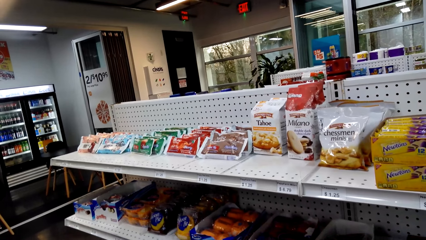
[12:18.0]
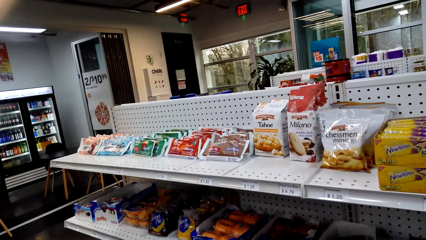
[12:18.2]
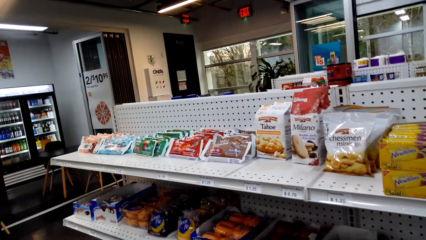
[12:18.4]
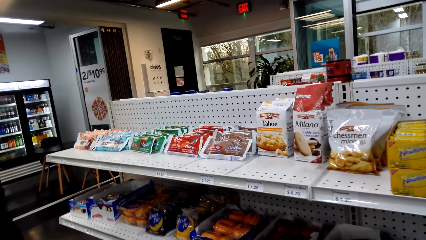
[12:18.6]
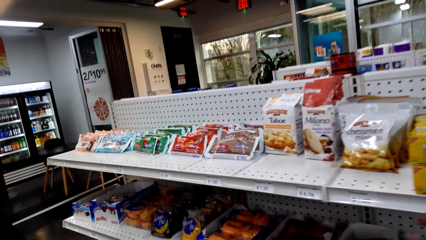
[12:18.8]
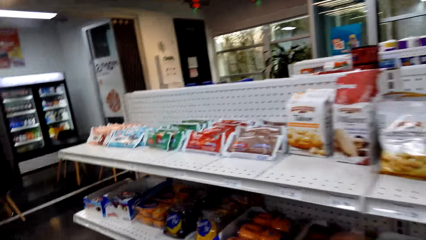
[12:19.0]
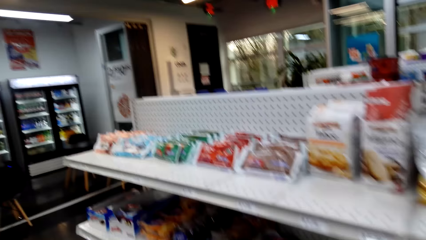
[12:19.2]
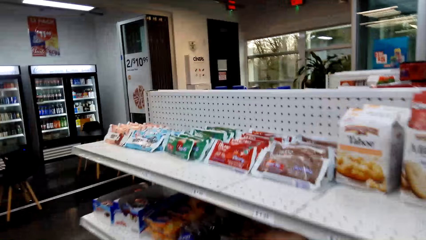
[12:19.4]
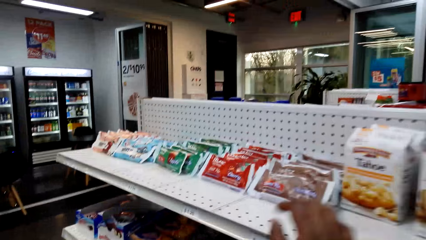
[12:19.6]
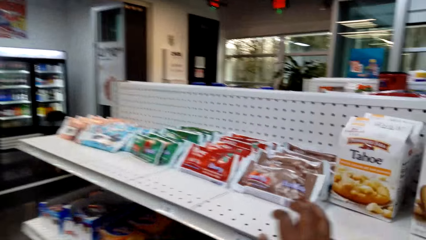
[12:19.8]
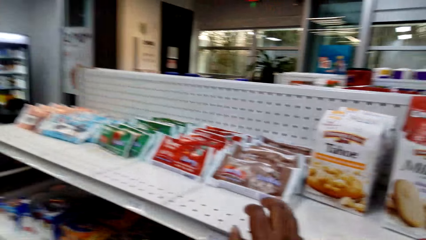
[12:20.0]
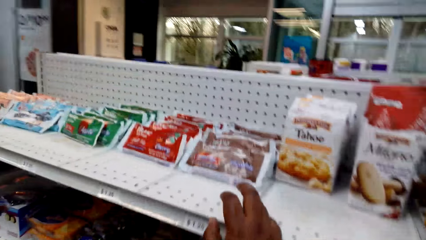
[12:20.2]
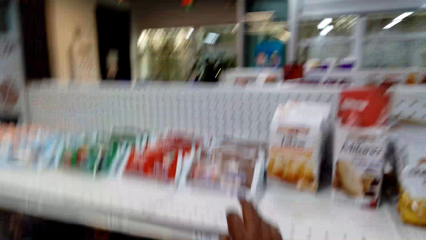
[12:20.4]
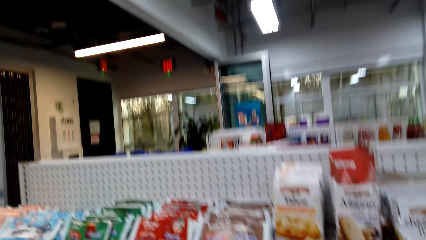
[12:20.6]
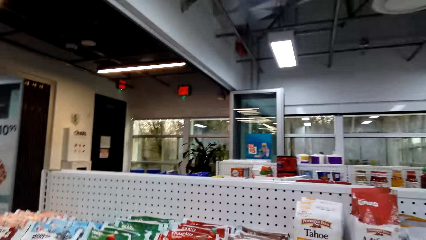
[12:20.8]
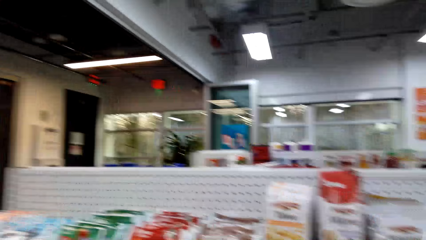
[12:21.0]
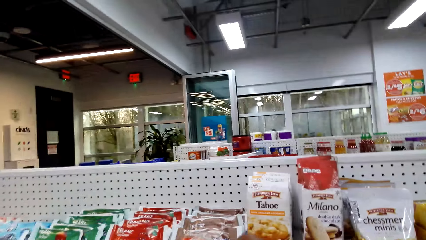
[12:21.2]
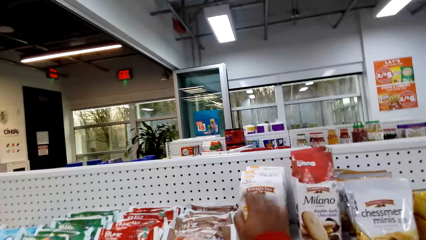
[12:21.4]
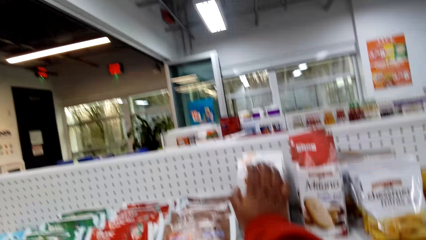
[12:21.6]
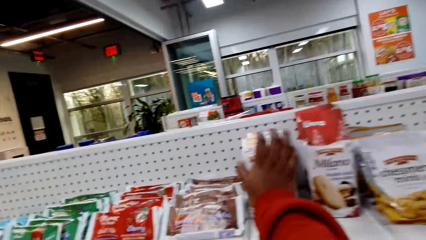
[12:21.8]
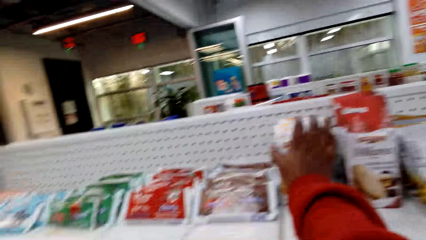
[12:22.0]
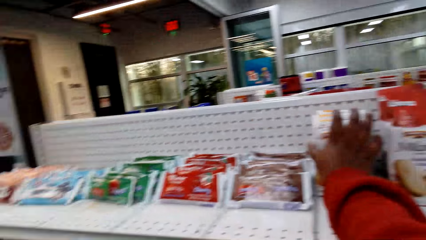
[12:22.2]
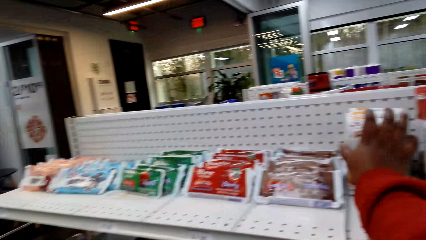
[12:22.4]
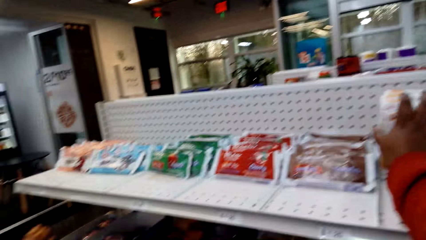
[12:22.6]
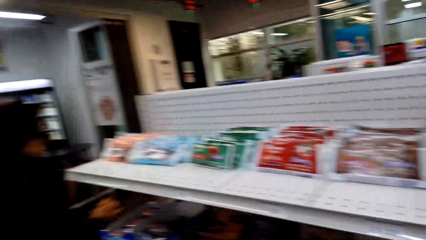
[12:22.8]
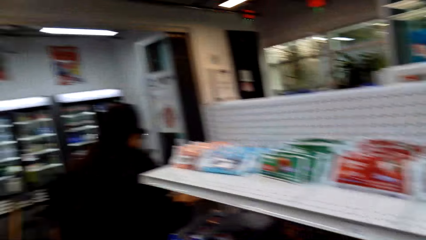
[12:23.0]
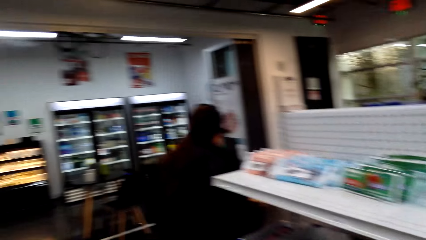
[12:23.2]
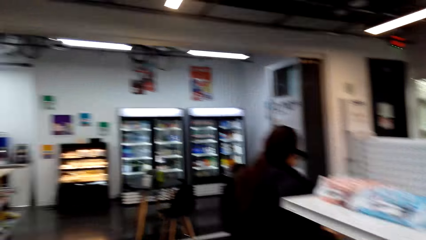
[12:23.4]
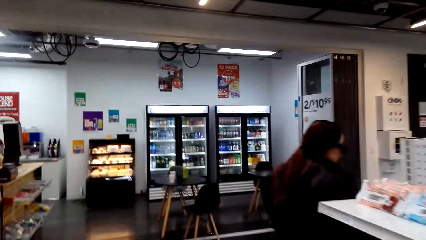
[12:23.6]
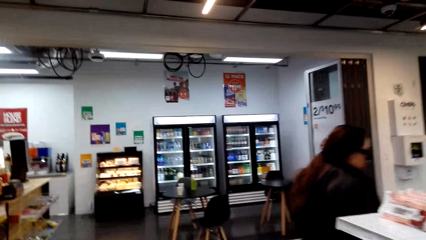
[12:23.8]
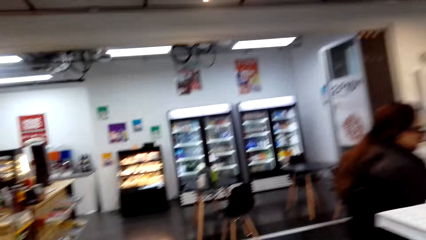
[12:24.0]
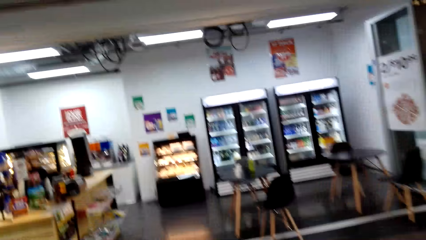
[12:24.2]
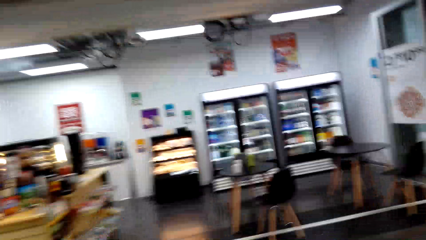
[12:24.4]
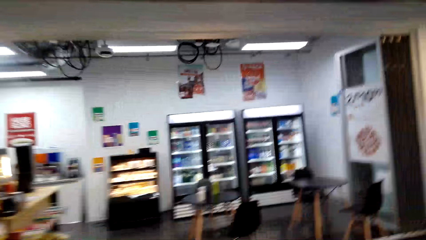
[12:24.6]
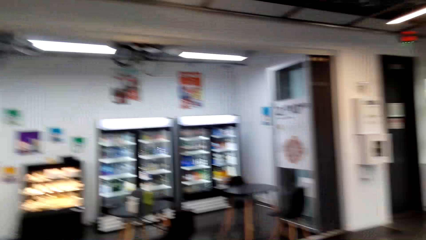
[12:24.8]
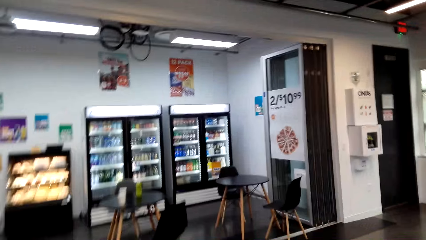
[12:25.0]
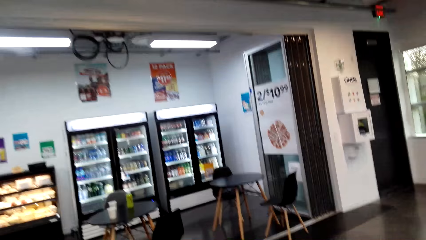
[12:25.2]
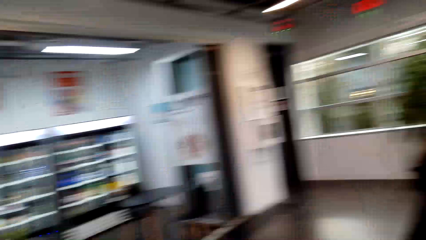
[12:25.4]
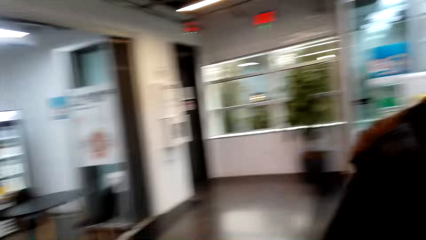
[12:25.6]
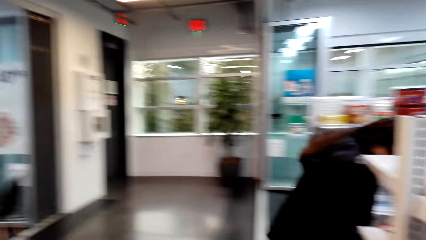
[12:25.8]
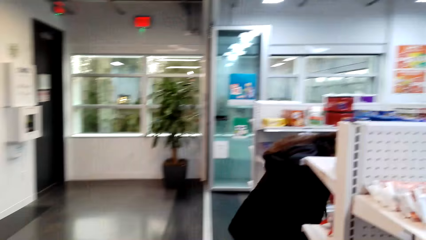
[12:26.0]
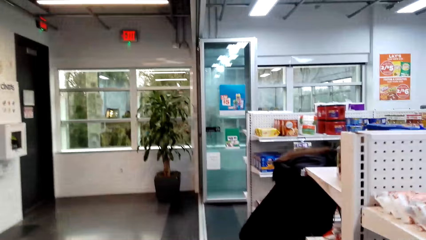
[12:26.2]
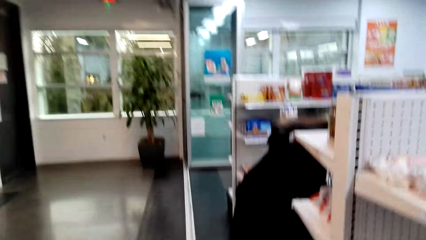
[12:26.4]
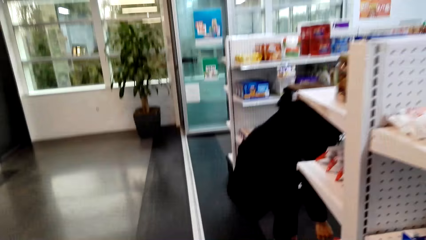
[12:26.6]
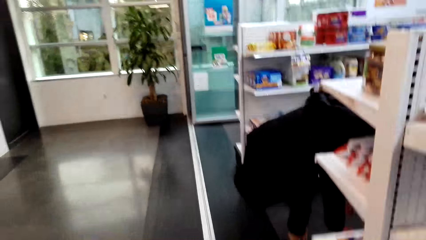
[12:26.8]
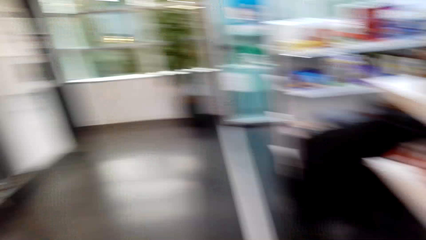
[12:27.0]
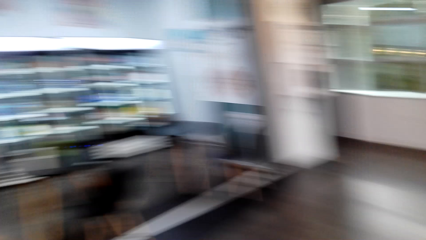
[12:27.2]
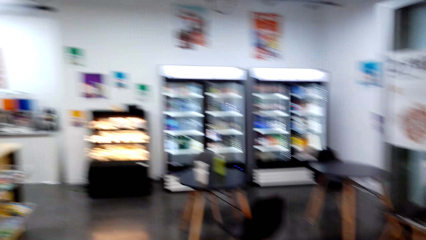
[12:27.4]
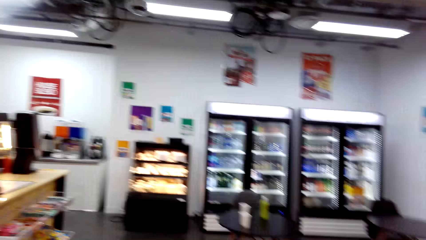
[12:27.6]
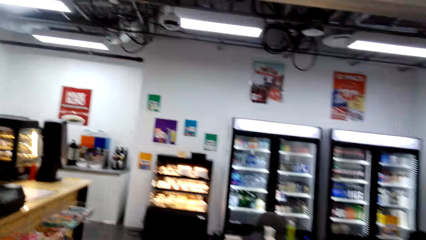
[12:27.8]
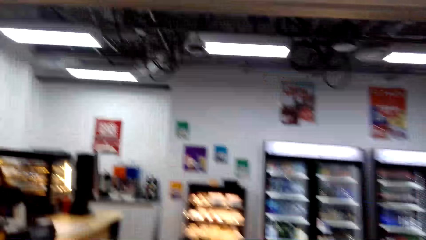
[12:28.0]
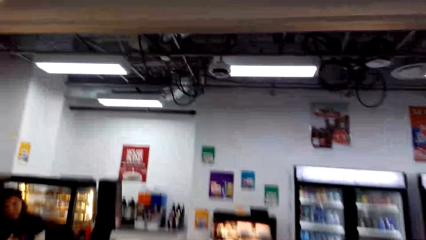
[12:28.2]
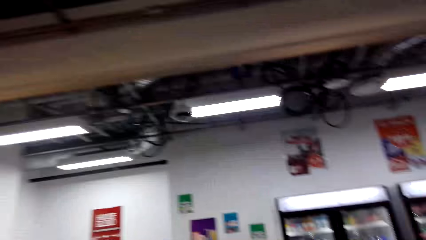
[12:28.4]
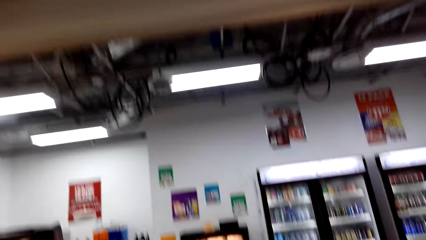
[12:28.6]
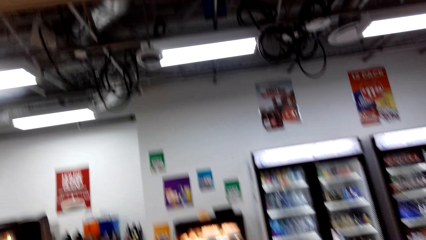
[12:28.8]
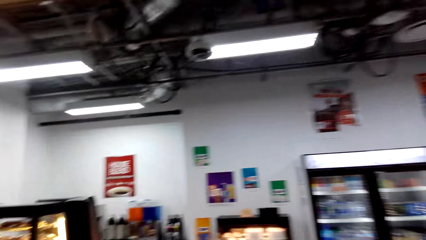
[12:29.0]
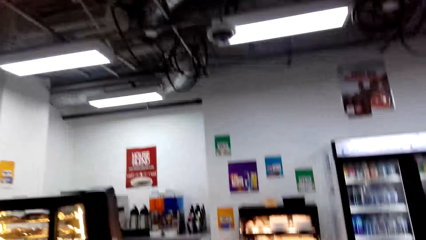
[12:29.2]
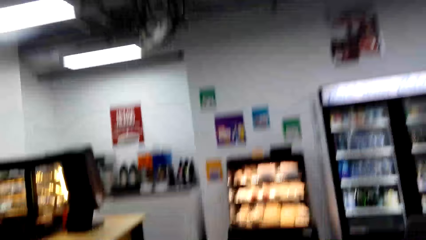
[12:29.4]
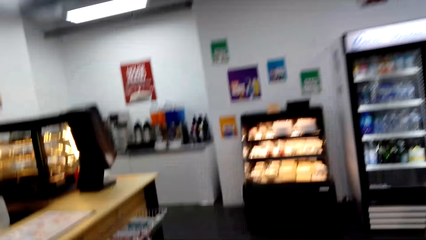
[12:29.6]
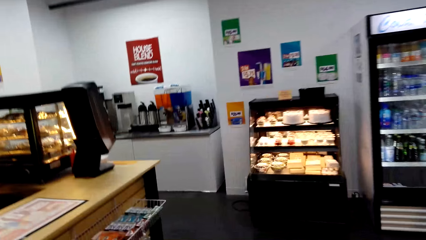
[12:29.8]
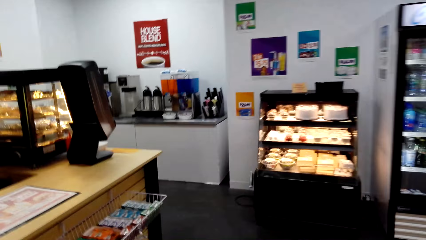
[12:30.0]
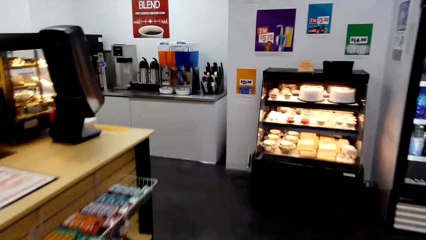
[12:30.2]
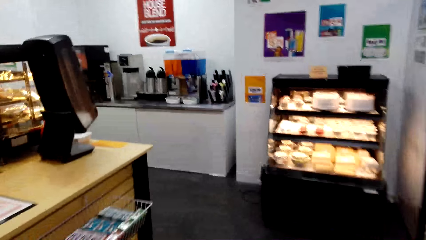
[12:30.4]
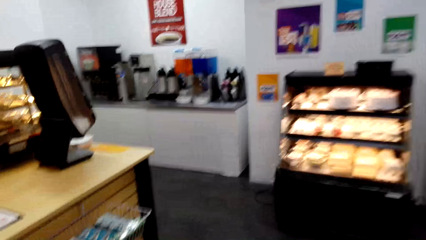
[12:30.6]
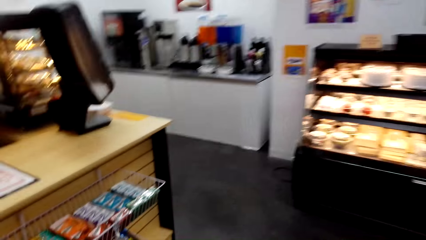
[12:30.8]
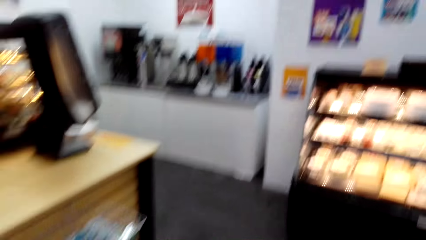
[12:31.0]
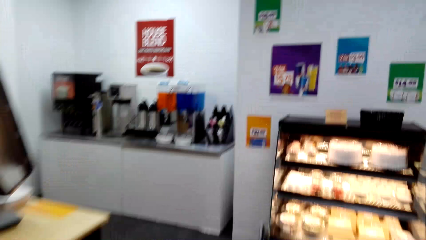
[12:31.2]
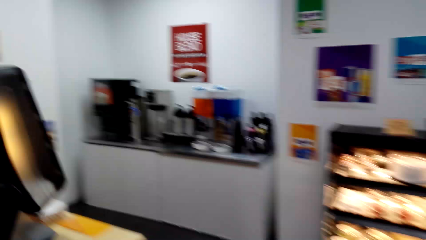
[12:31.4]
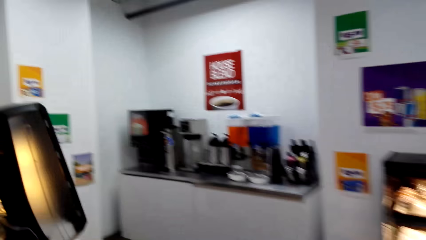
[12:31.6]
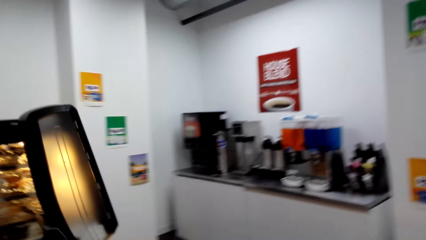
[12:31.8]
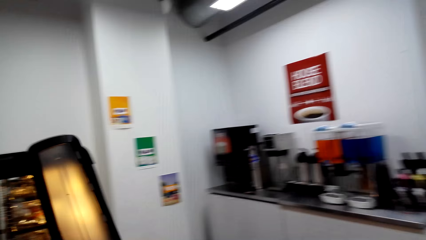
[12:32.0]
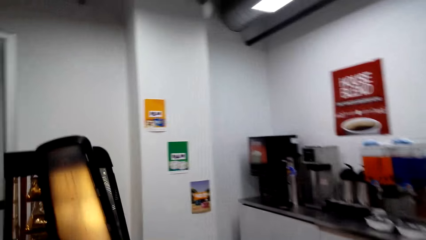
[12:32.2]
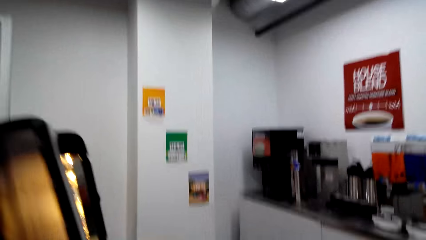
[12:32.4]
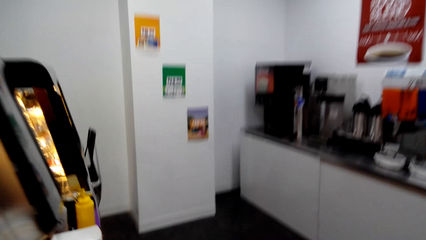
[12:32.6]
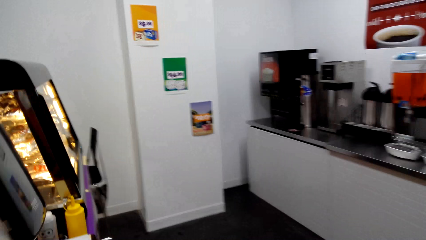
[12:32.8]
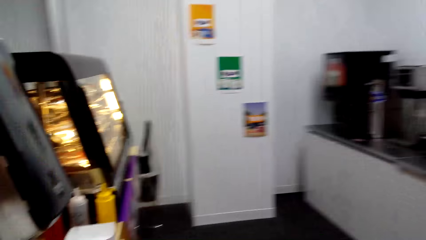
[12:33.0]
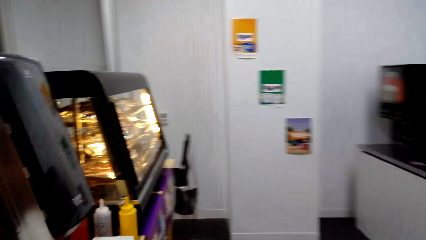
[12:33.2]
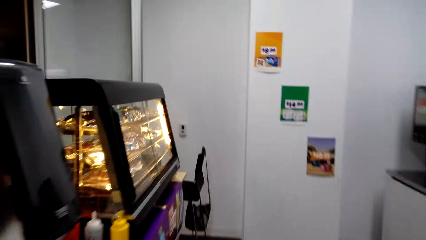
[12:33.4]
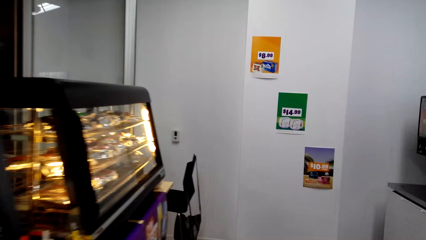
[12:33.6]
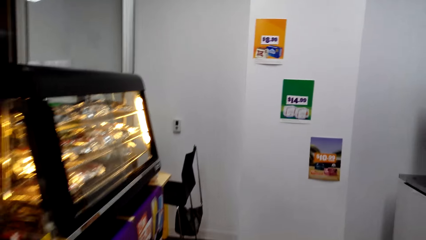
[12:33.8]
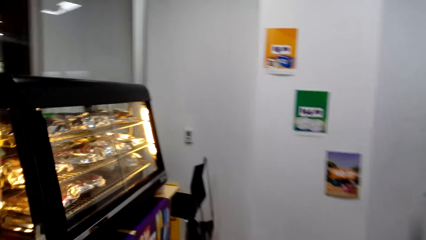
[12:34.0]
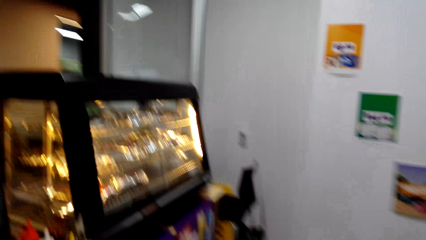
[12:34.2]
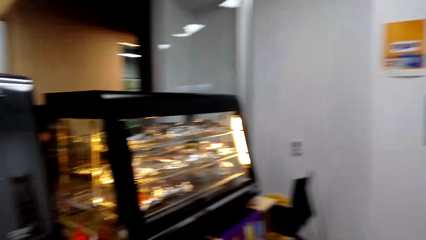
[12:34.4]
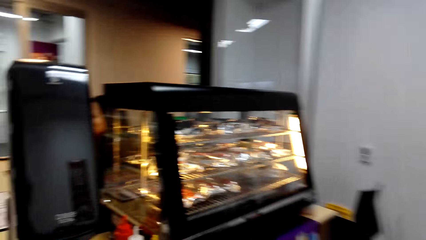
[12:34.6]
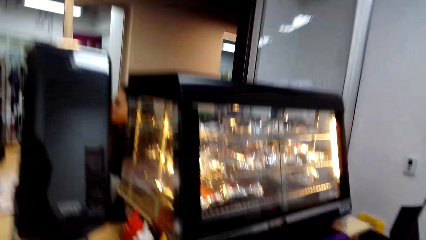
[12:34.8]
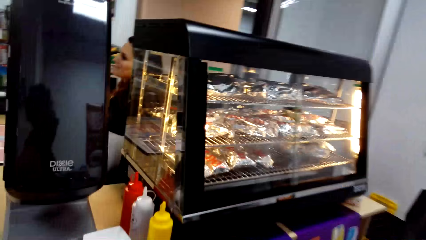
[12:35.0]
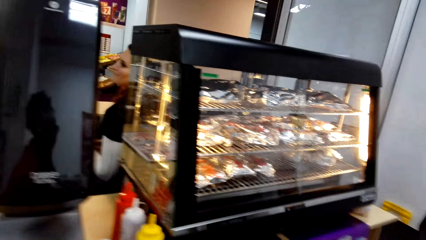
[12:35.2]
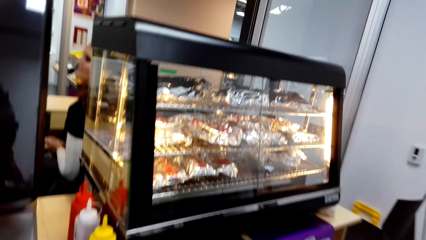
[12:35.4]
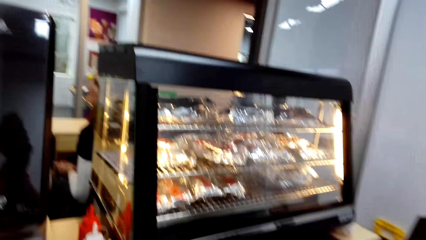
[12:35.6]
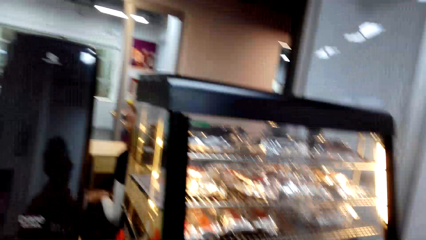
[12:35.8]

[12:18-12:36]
The camera wearer stares at the shelf. They touch the shelf. They touch something on the shelf. They move the camera around the mall. They walk in the mall. They walk towards the refrigerator. They walk towards the dispenser.
